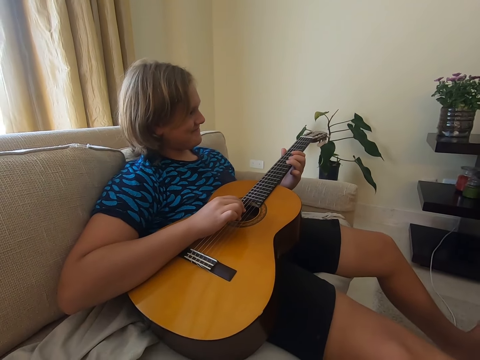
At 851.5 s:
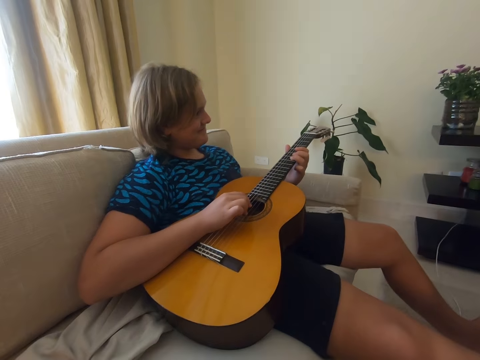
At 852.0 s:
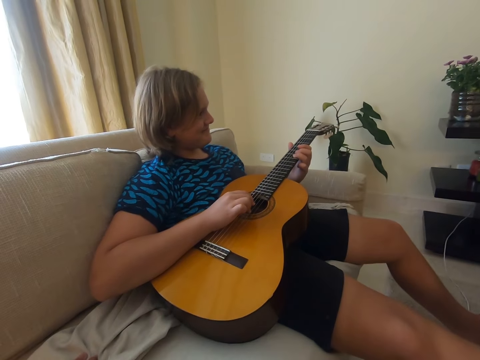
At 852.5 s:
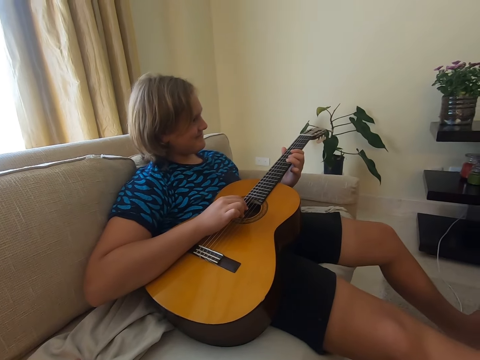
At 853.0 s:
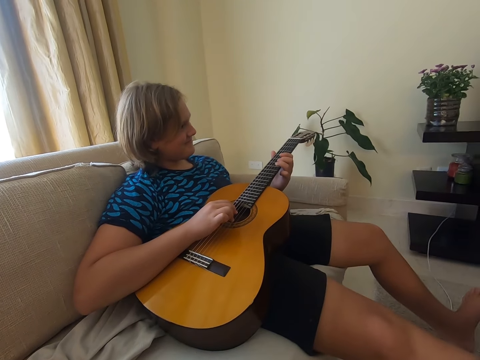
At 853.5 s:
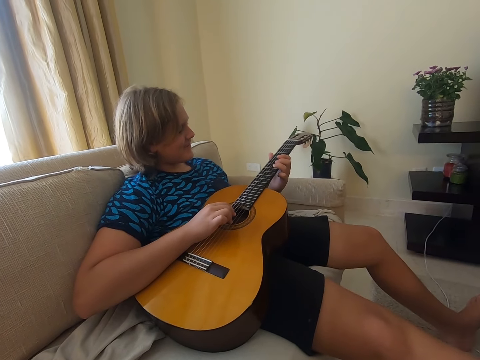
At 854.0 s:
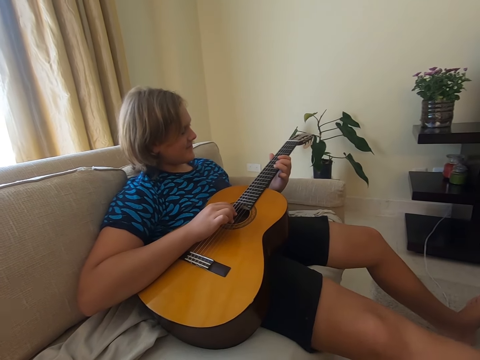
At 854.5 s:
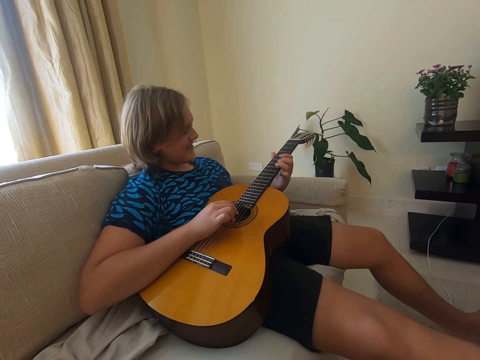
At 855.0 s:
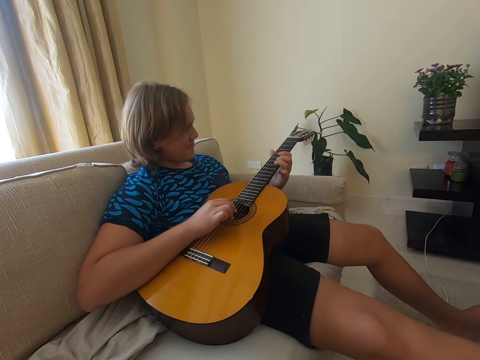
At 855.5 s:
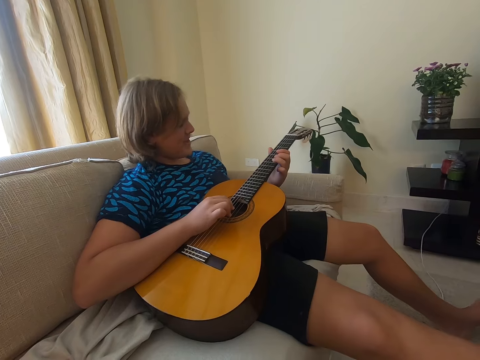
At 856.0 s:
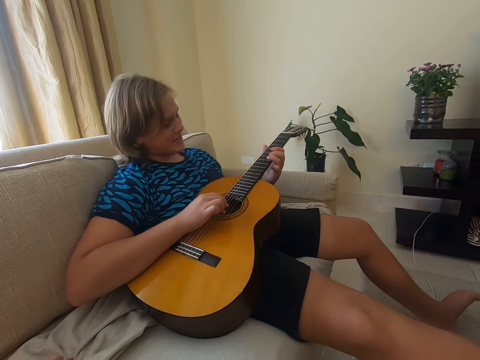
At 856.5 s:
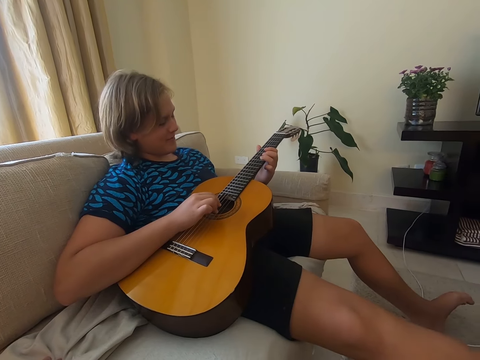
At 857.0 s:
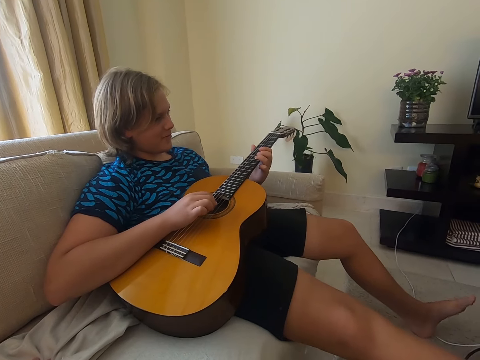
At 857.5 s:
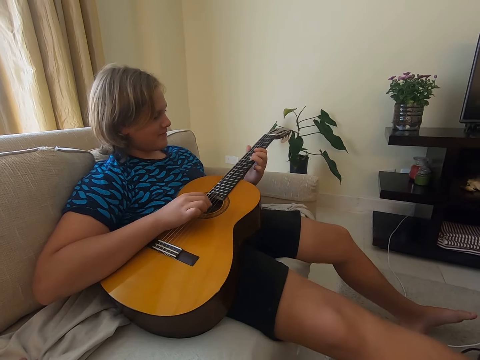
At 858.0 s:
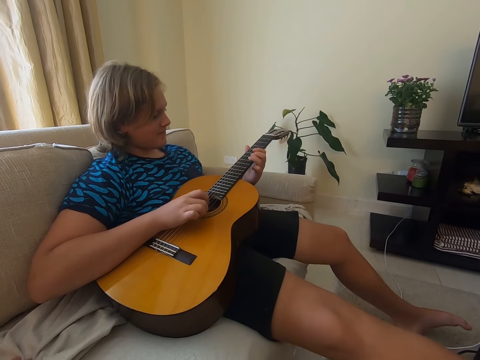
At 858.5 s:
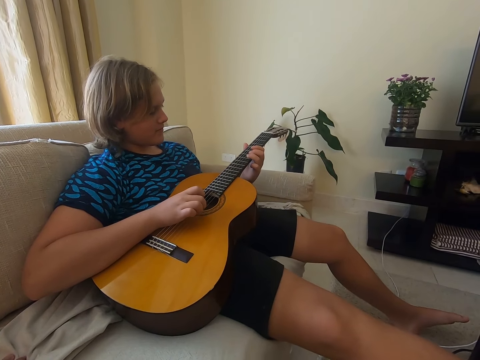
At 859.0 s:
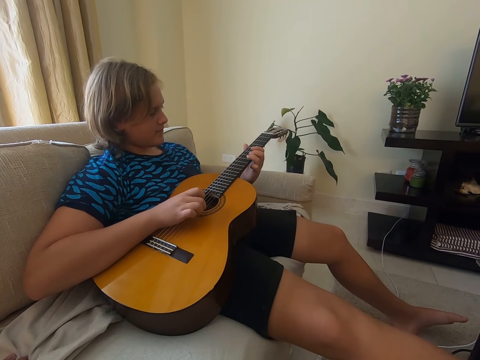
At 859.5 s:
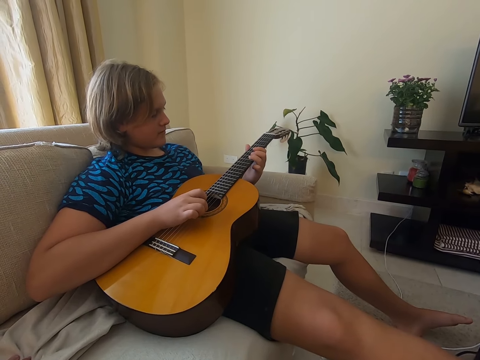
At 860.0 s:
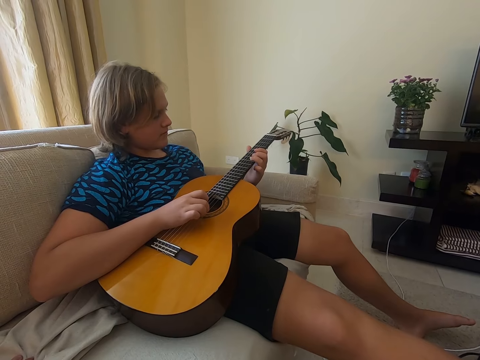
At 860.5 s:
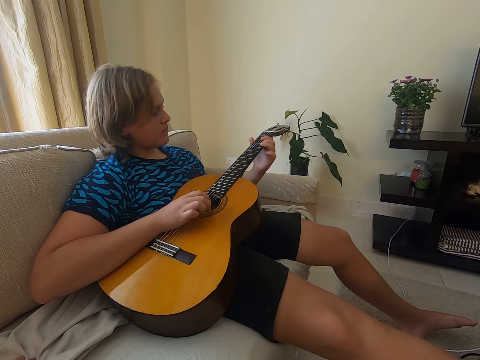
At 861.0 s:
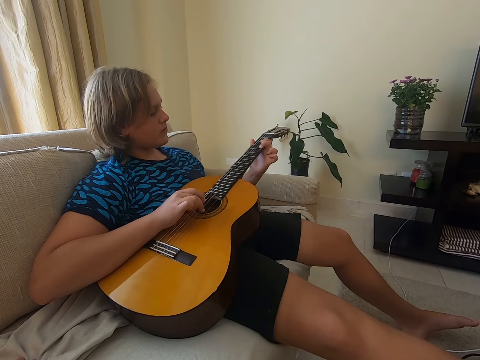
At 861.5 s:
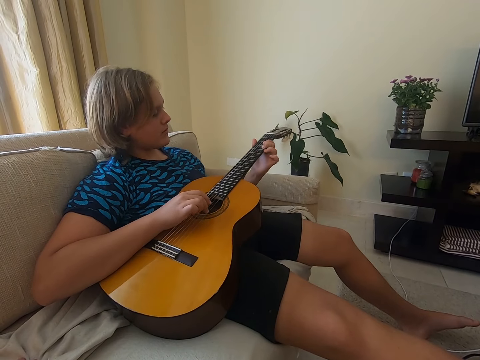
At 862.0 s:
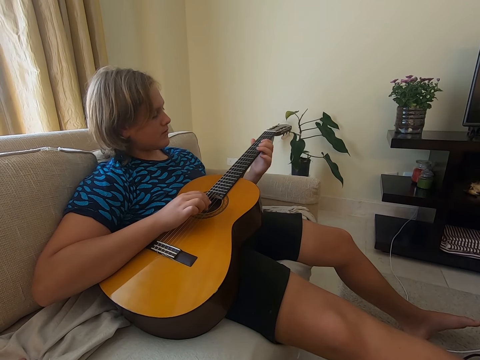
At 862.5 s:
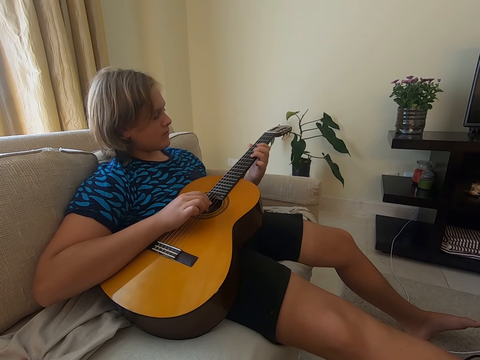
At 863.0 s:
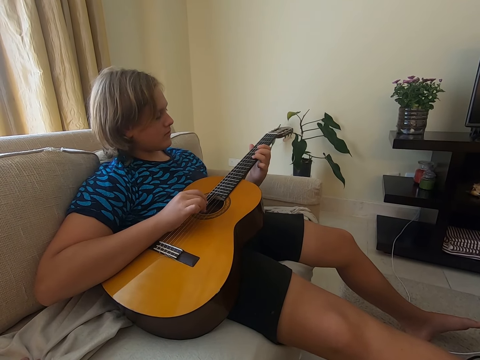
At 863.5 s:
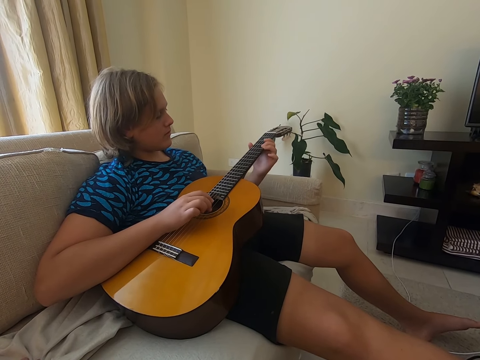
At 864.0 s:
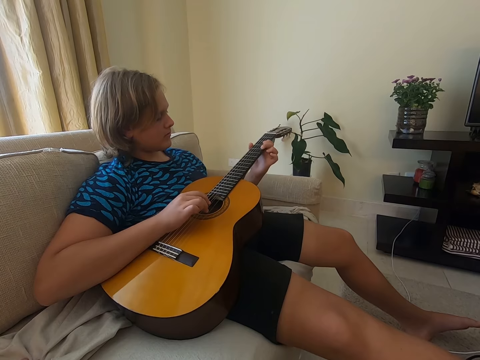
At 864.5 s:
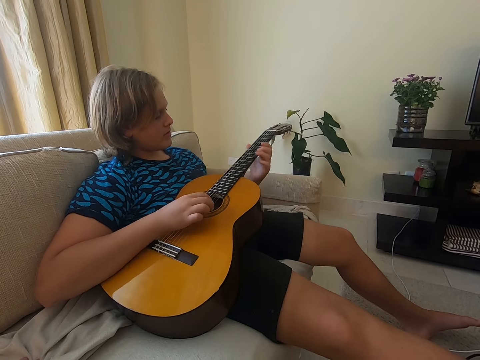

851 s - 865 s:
A lady smiles and talks. The camera wearer converses. The lady plays guitar.

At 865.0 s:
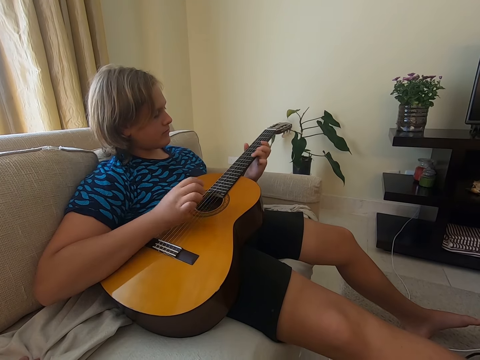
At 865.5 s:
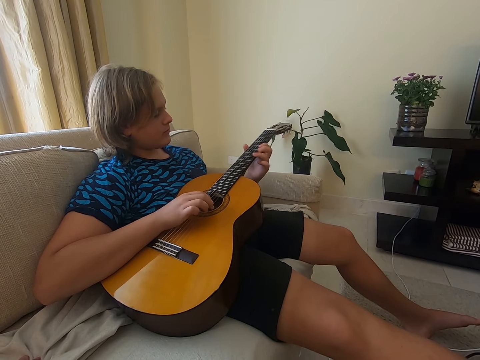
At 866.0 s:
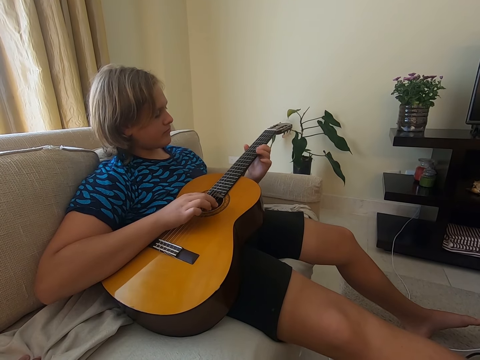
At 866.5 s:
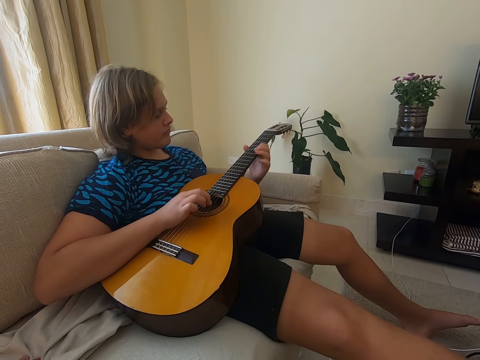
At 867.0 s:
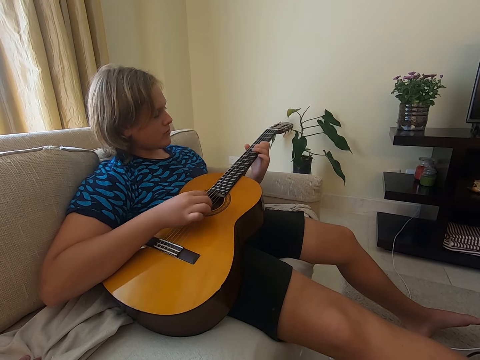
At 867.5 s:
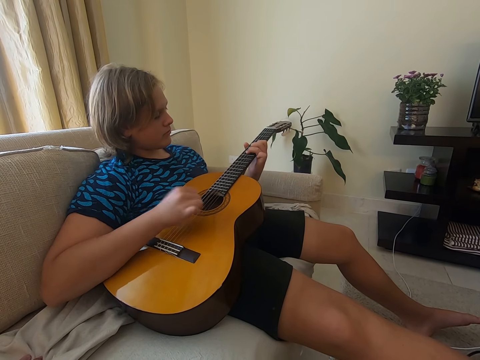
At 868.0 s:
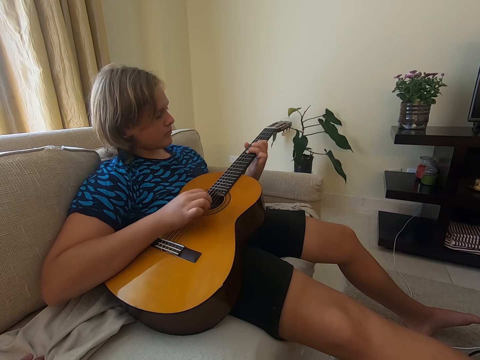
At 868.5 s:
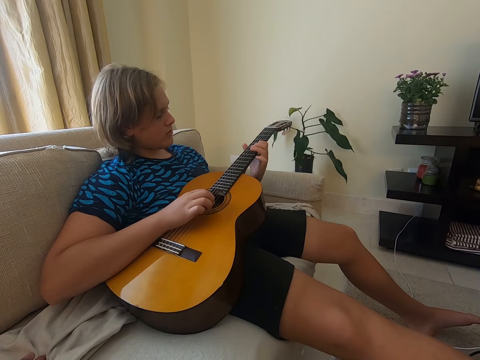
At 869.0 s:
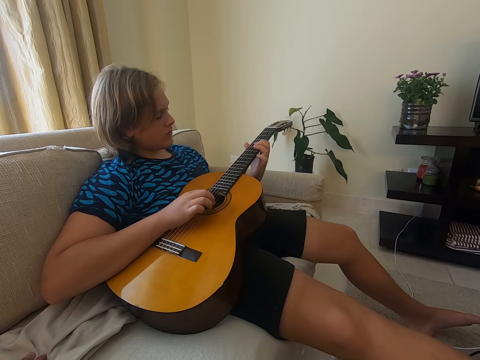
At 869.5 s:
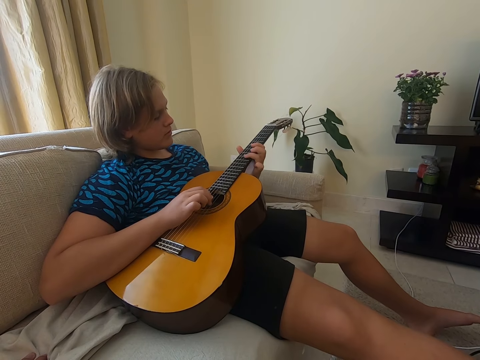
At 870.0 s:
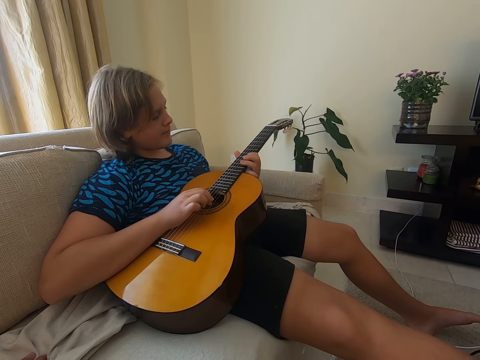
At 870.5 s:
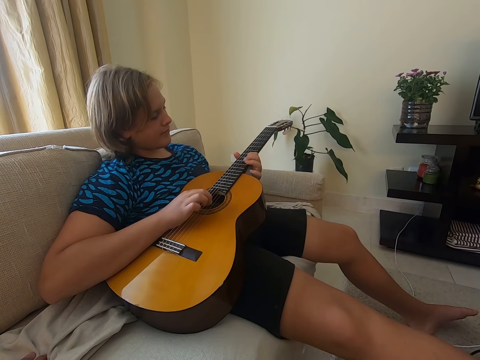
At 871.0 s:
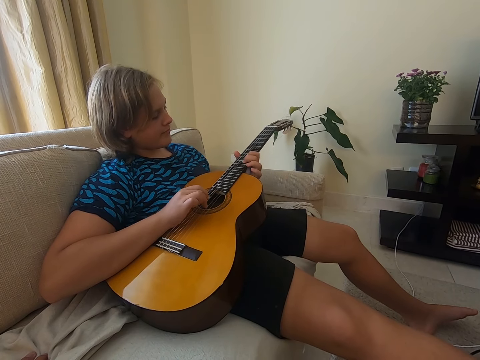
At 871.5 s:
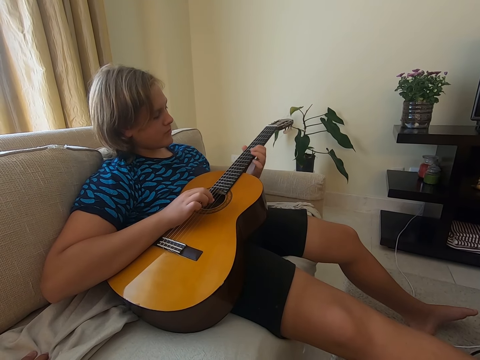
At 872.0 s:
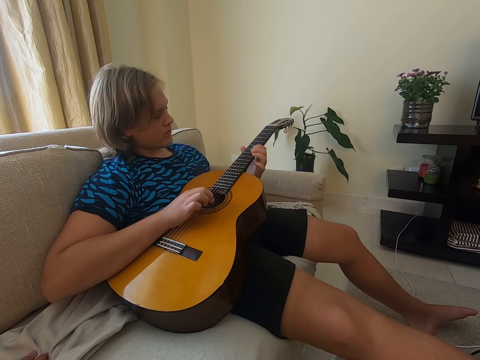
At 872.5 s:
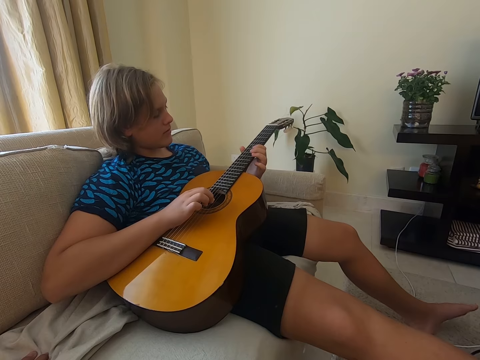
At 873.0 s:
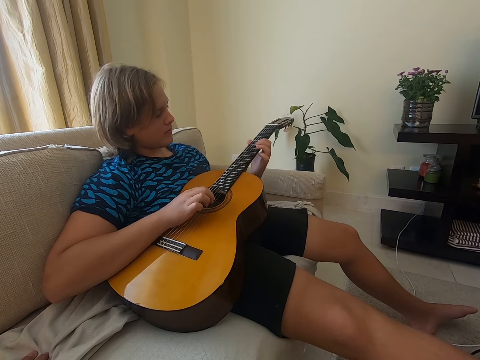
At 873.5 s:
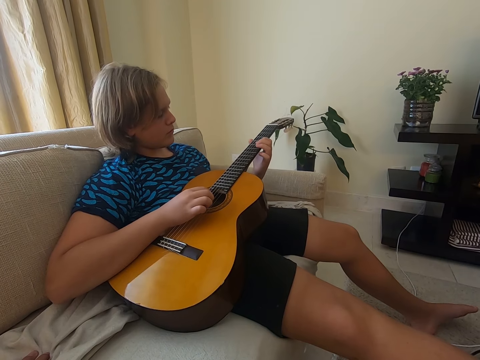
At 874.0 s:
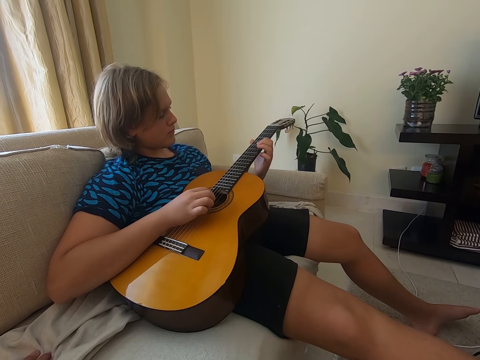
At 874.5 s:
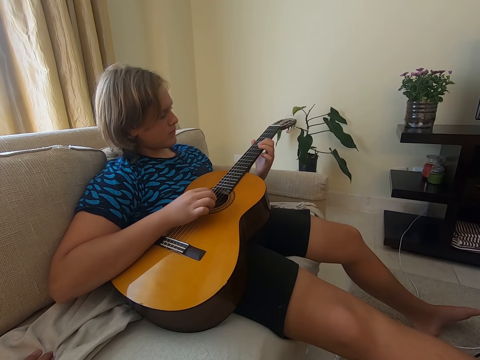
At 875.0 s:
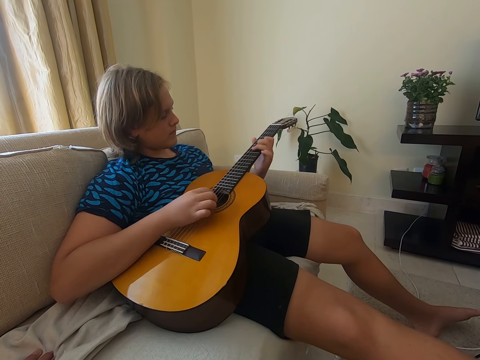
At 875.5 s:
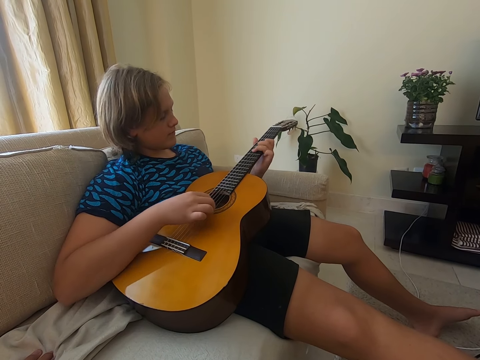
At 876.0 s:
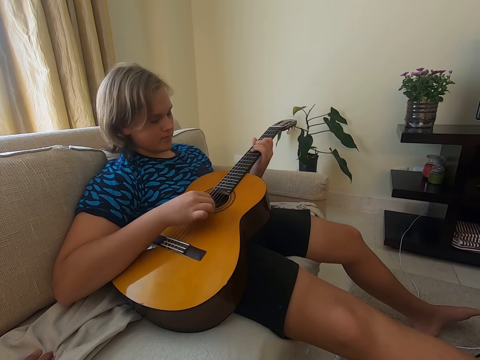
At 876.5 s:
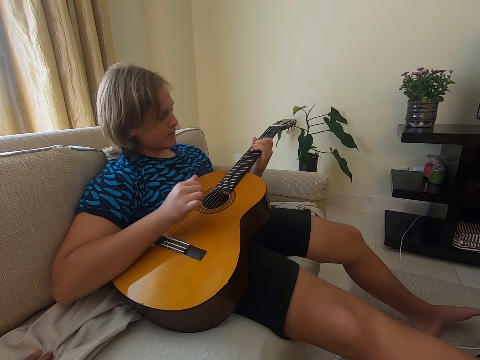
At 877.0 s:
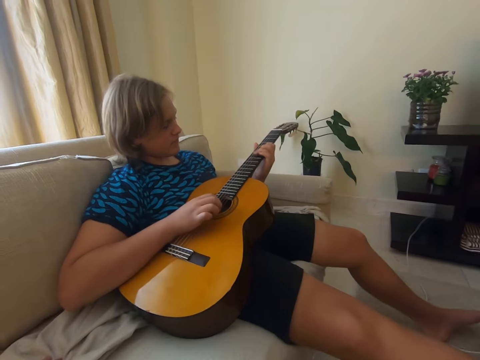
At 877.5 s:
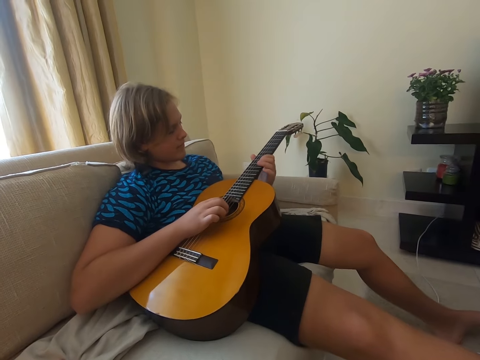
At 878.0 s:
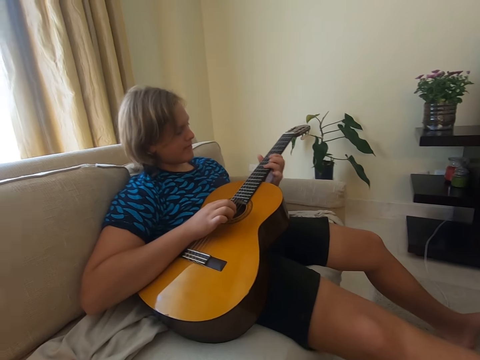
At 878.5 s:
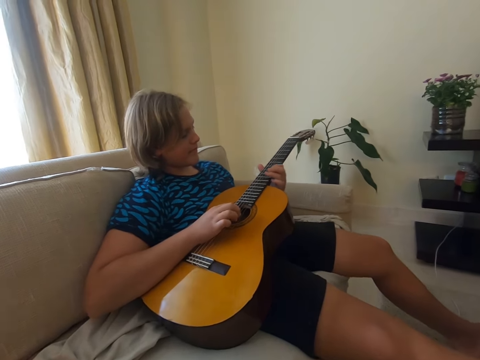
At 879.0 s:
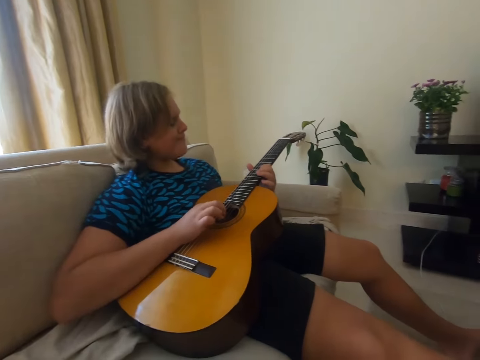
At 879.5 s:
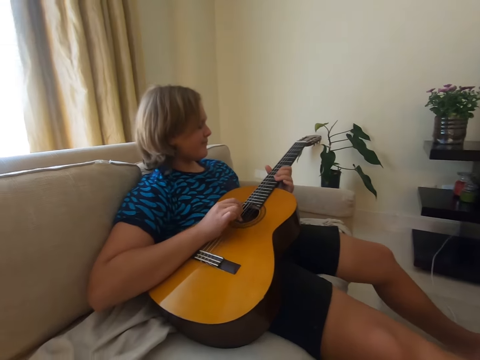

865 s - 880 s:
A lady stops playing guitar. The lady plays guitar.
